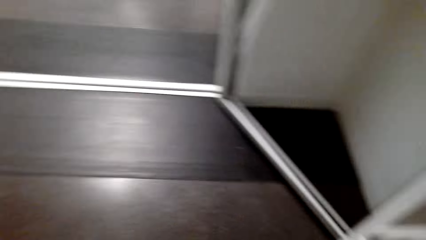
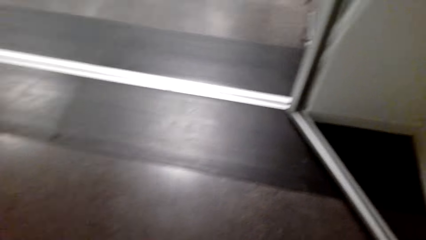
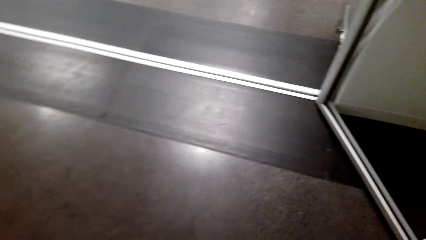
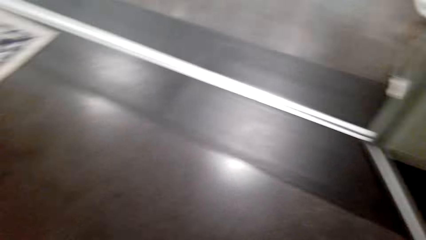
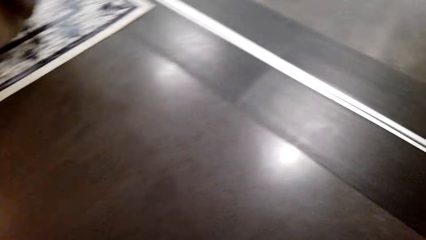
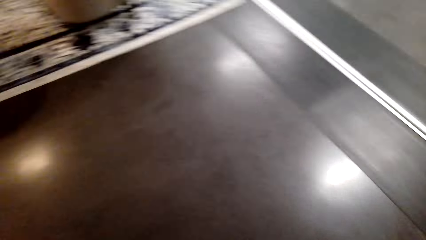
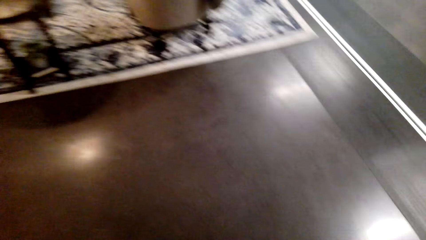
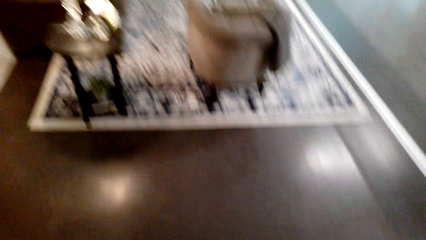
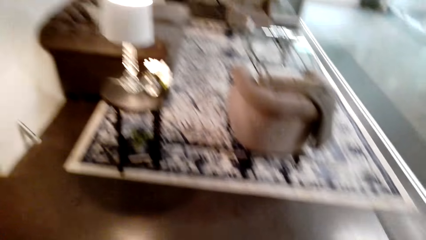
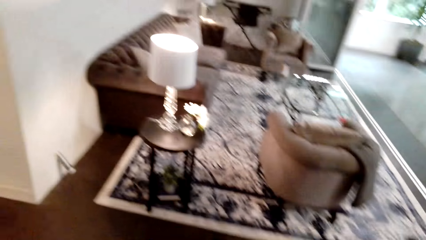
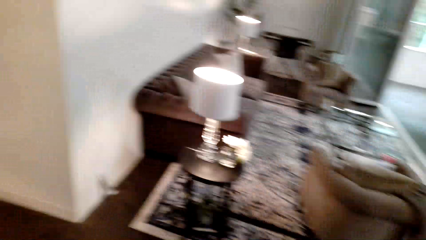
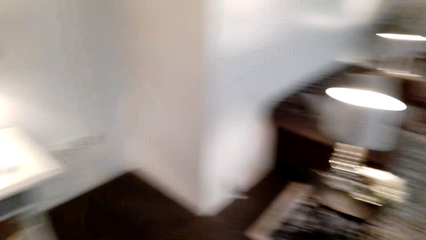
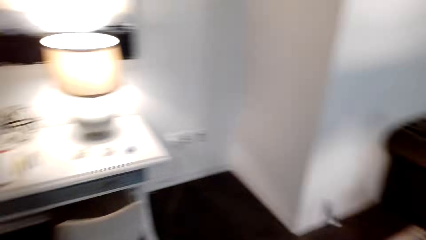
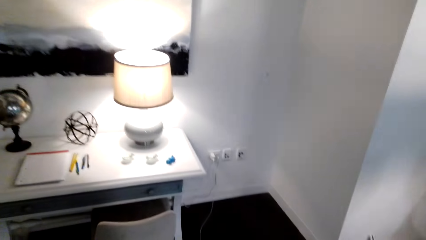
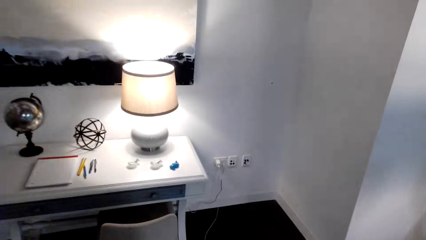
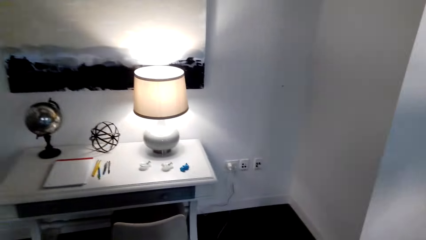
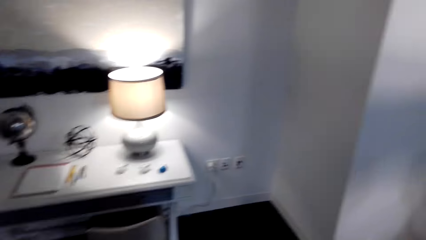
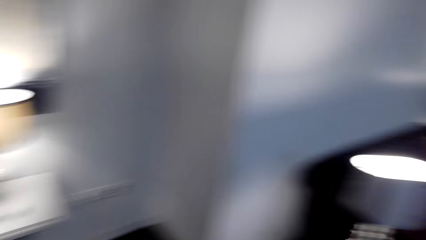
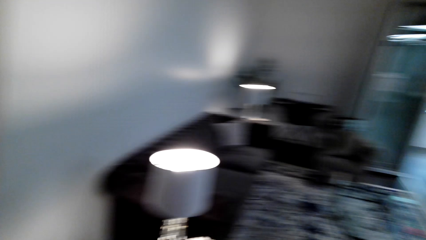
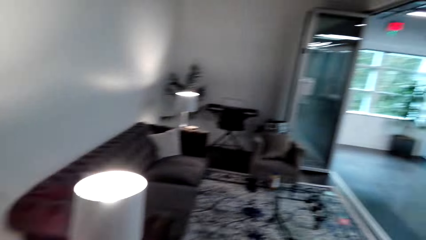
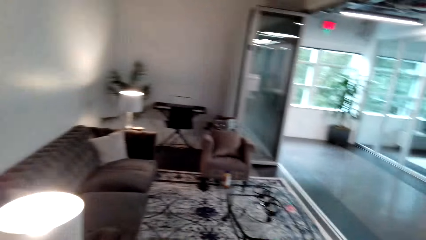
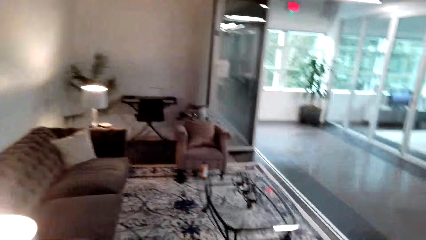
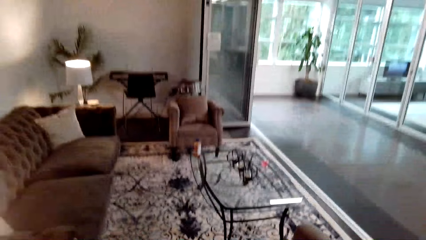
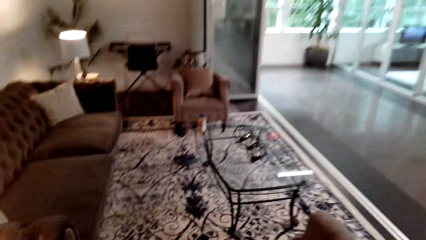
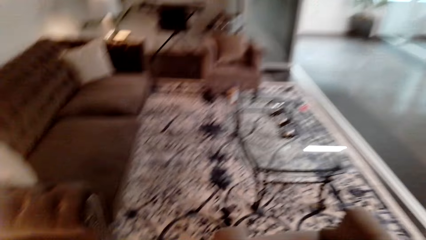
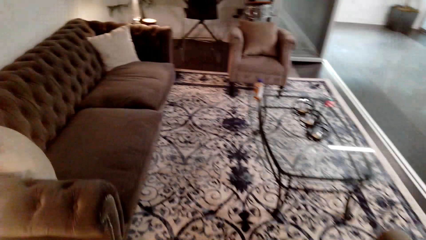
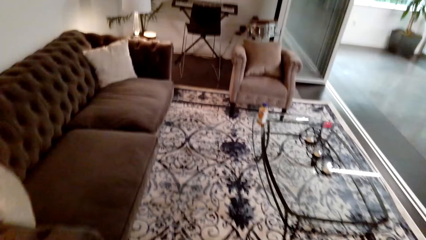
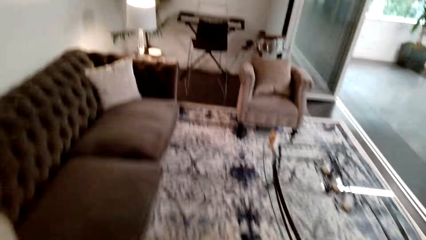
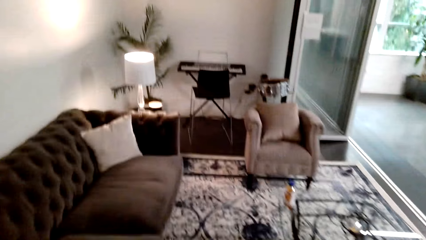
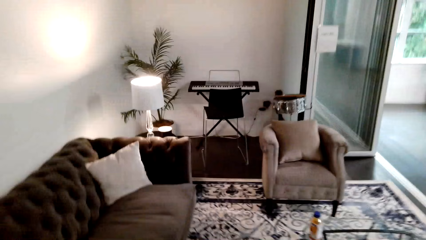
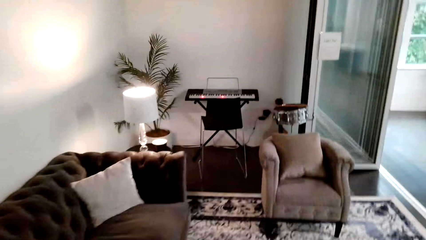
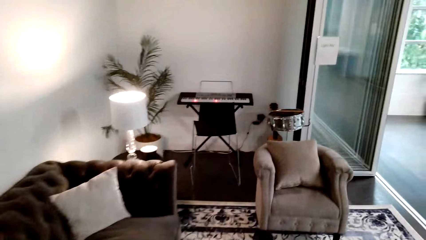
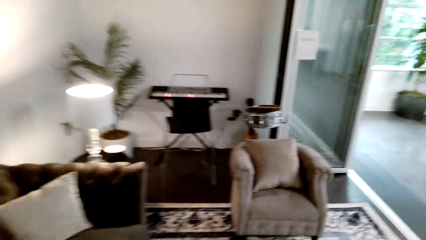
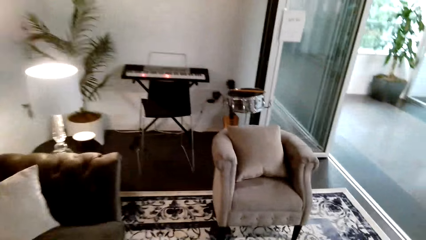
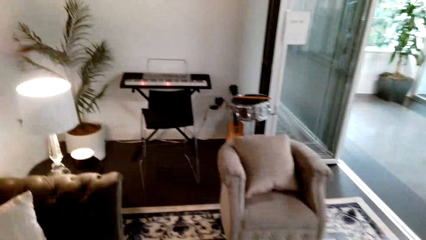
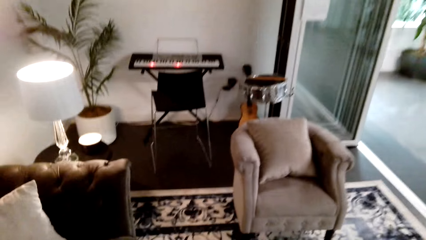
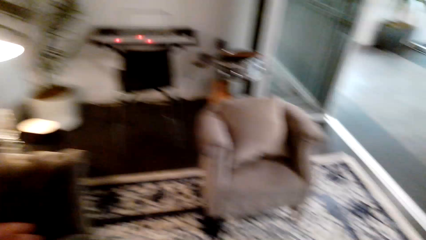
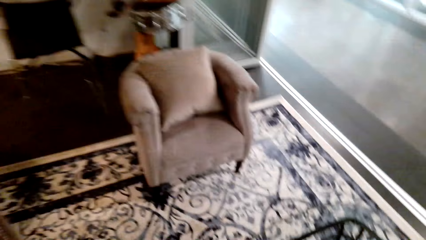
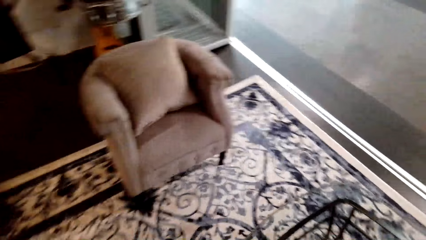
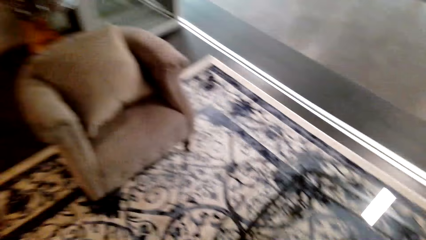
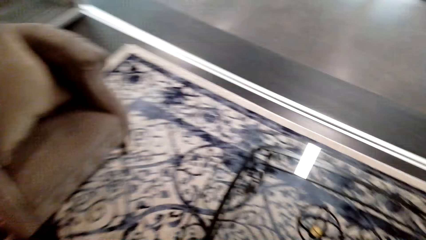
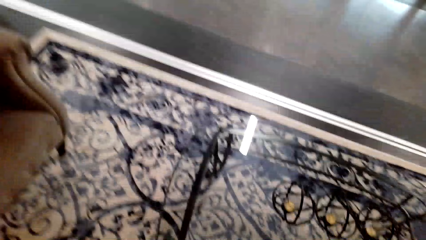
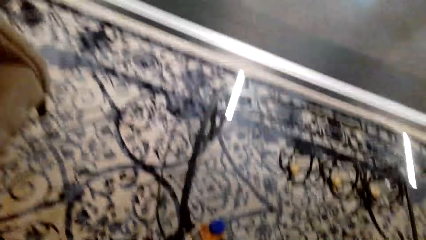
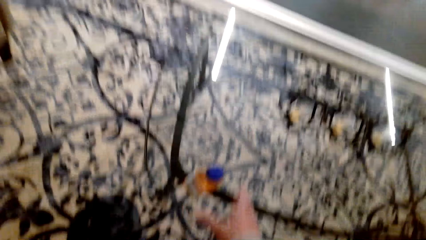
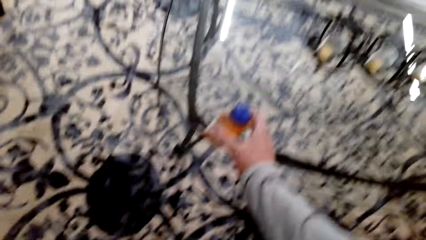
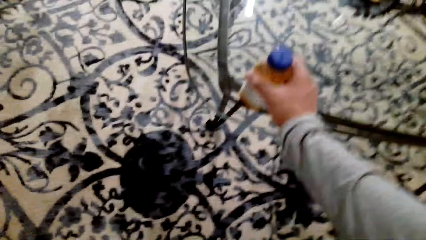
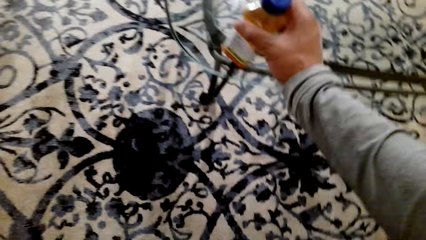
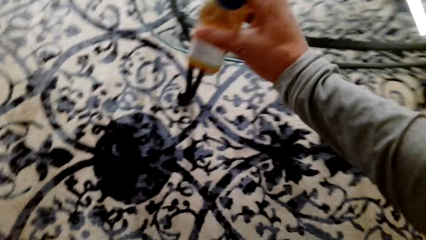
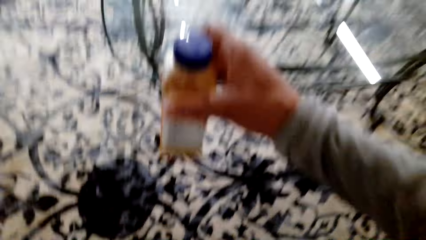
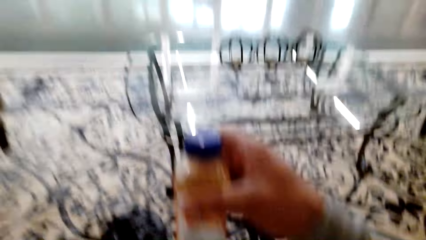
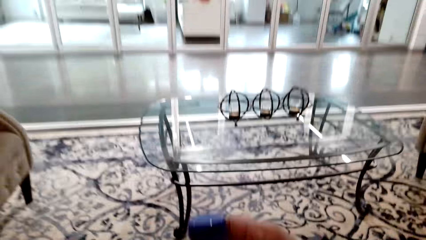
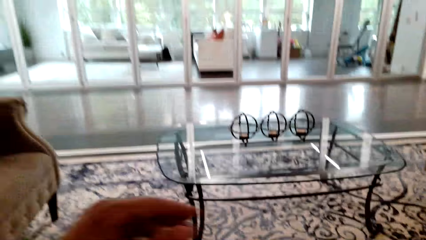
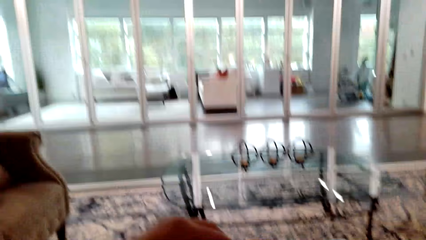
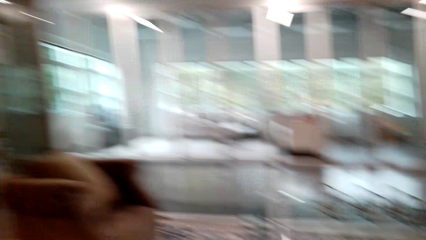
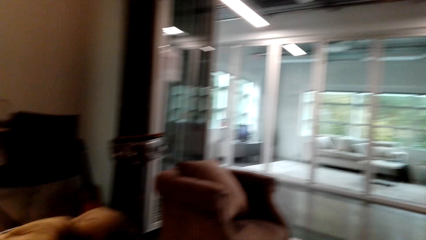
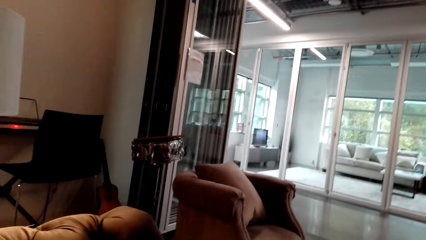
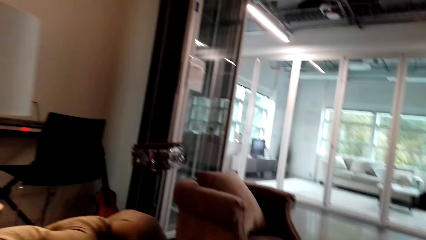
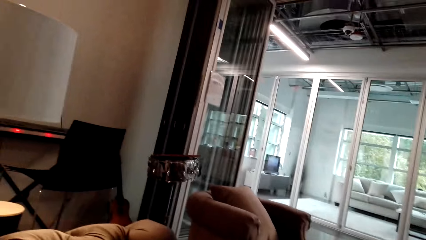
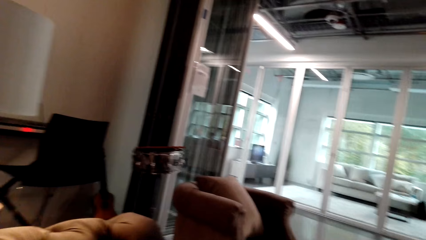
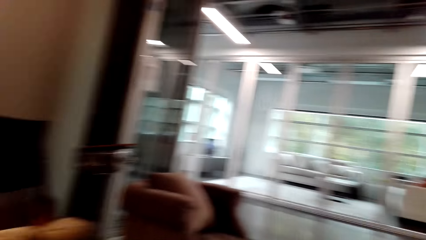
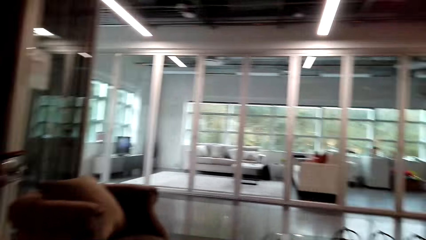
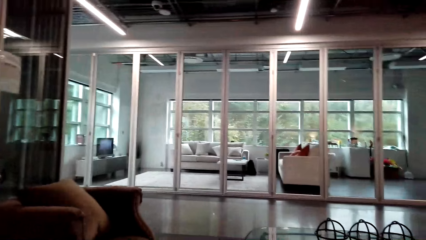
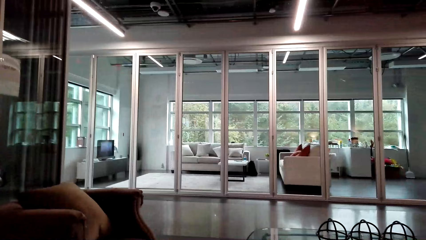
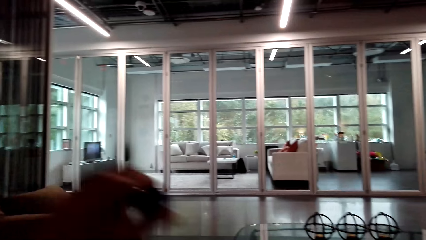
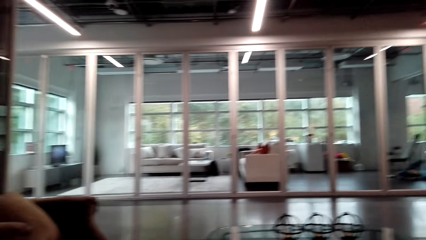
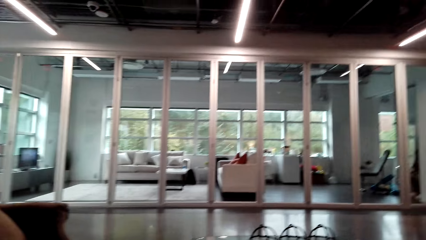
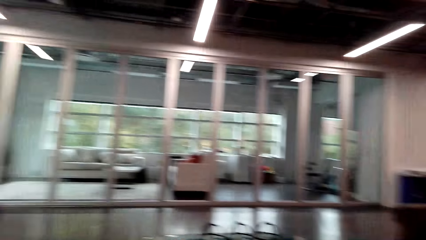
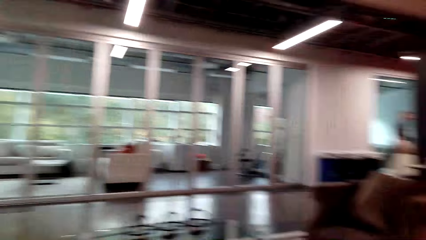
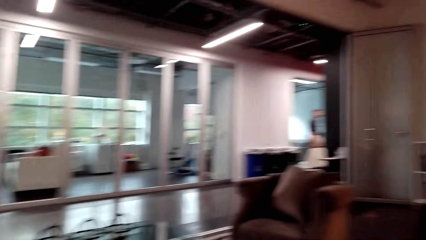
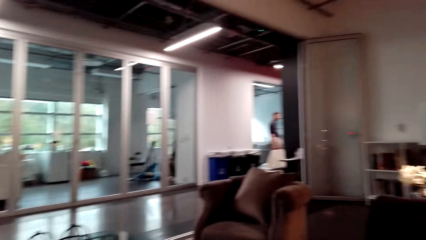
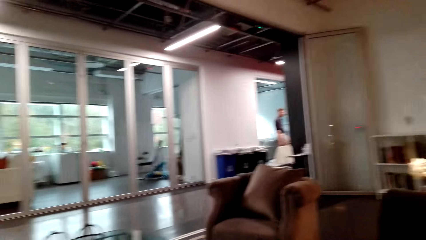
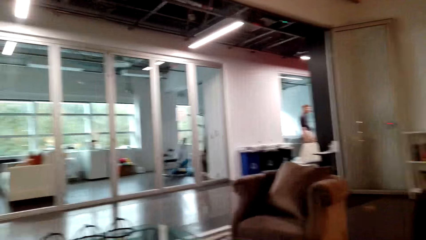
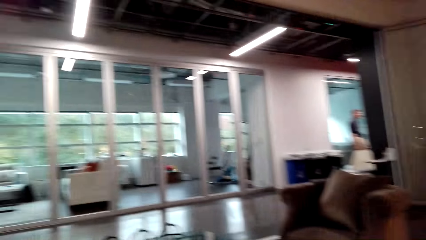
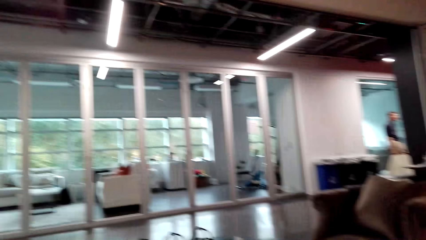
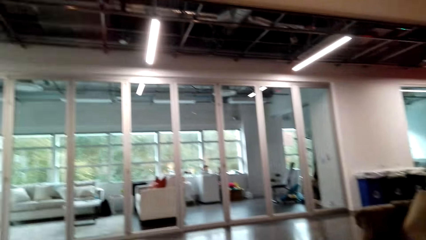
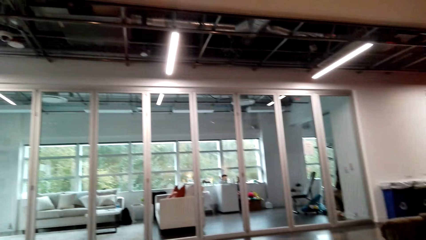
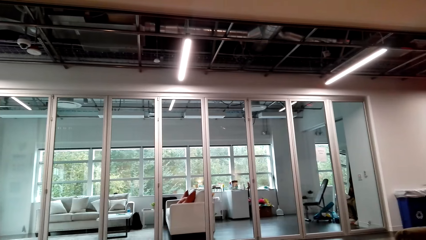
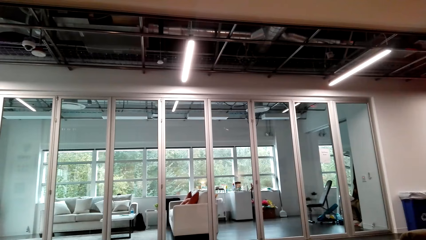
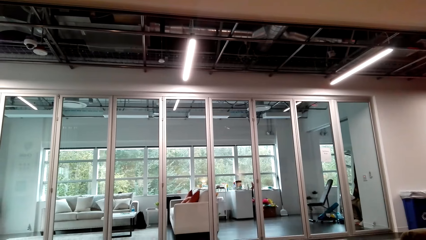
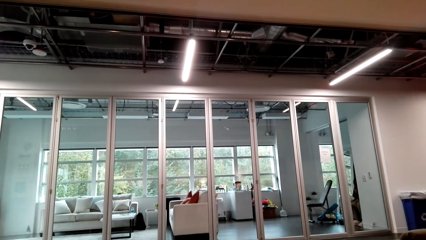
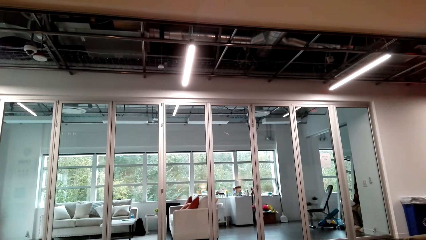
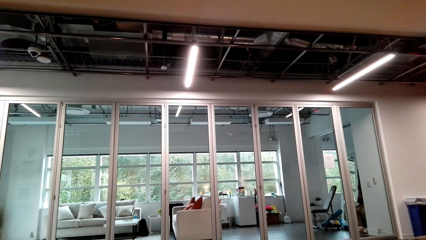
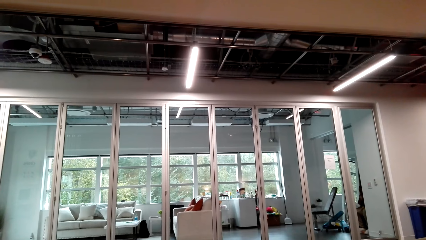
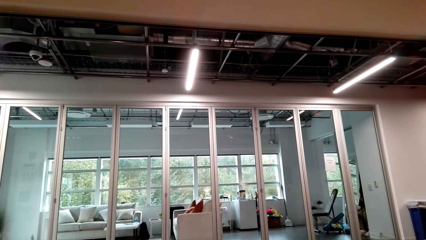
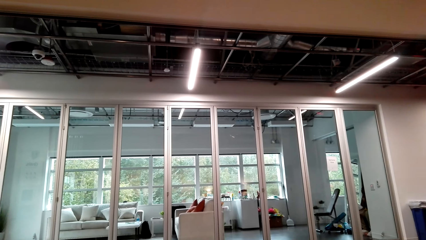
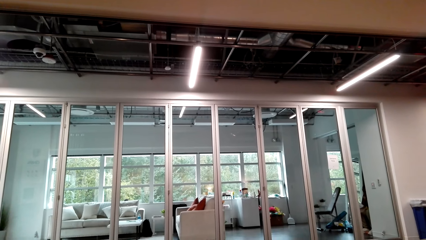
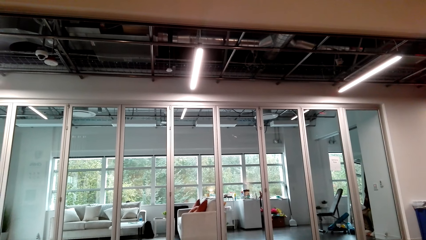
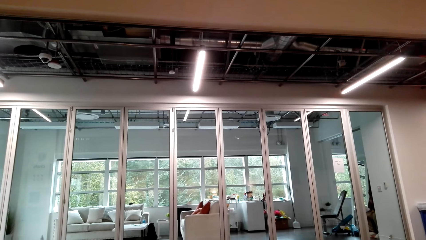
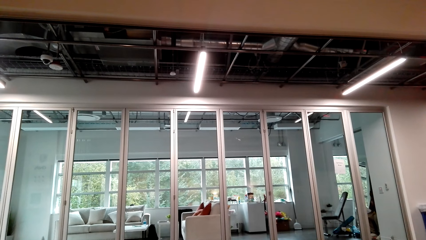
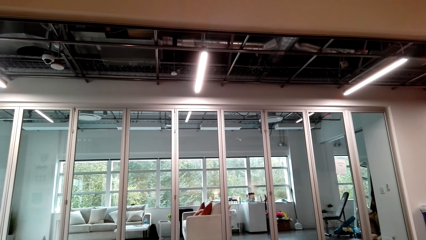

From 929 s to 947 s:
The camera wearer walks in the living room. They move around the room. They pick up the bottle on top of the table. They sit on a couch. They look around the living room. They do something.
